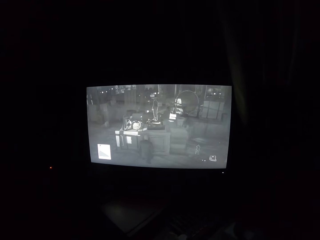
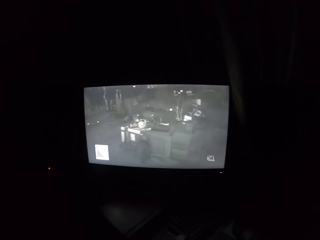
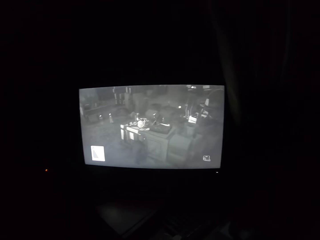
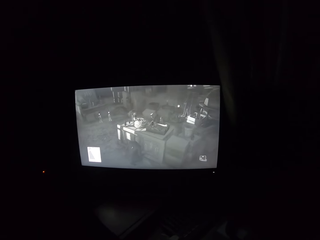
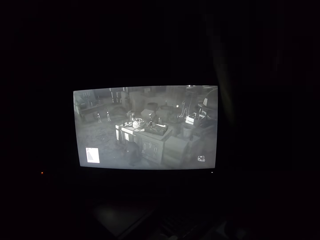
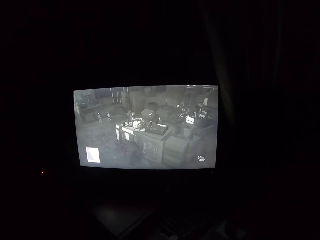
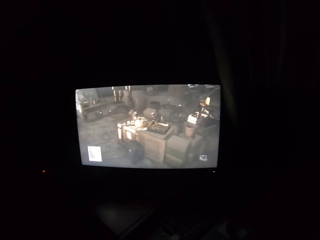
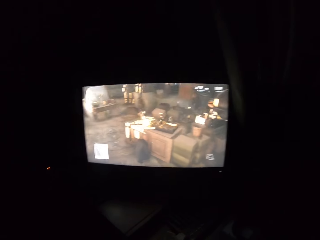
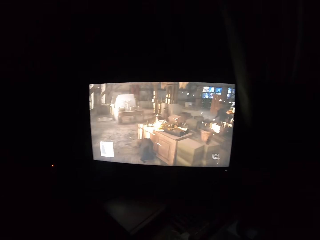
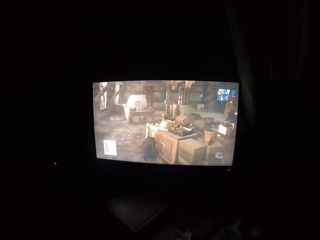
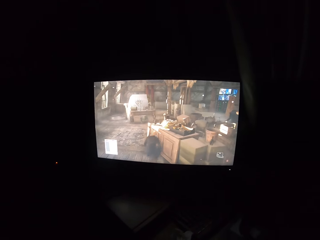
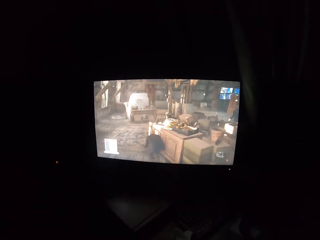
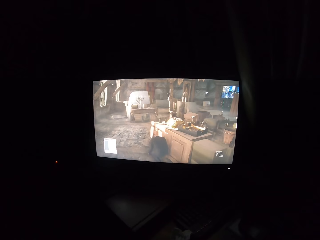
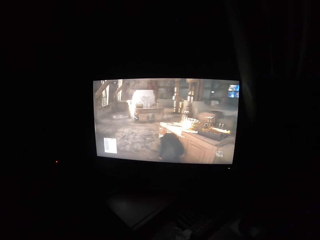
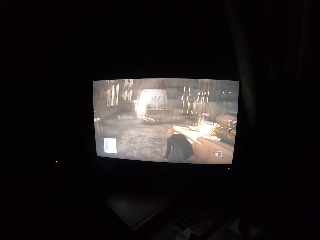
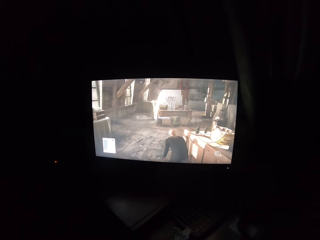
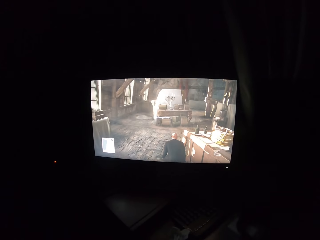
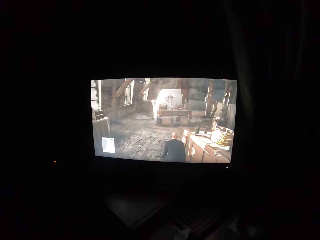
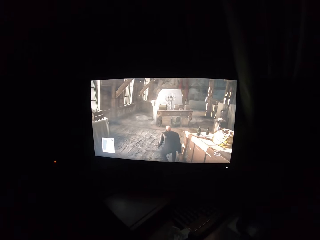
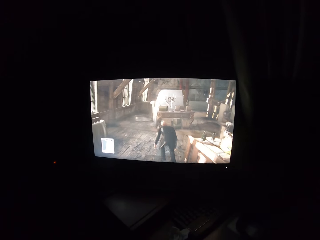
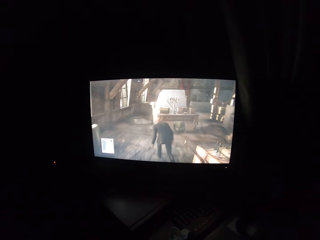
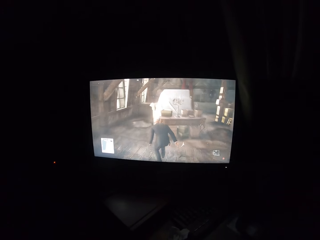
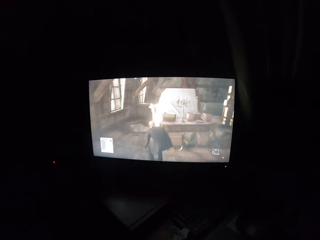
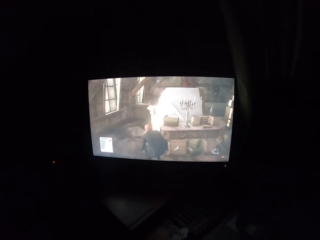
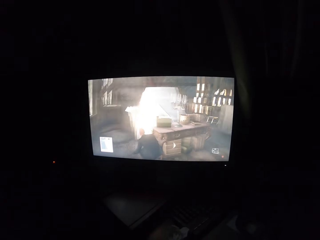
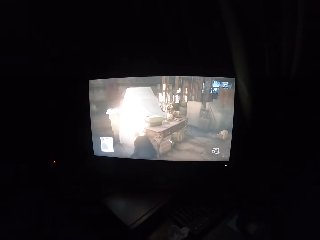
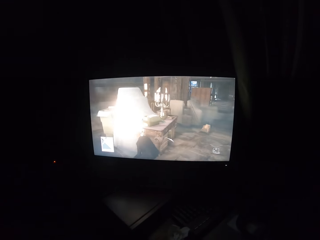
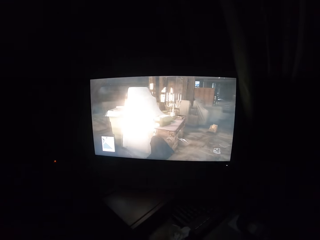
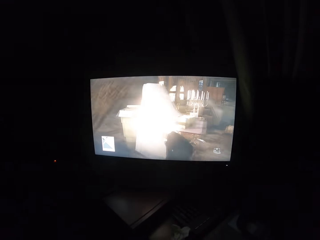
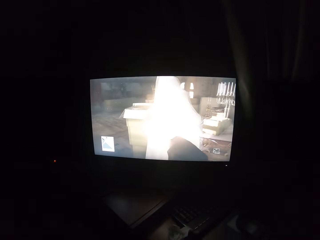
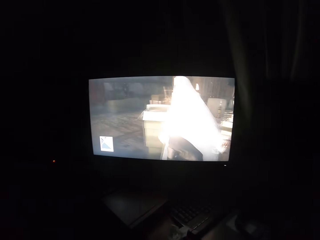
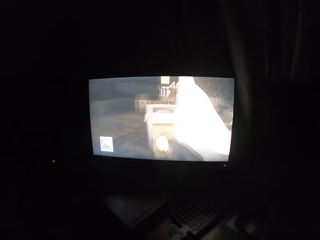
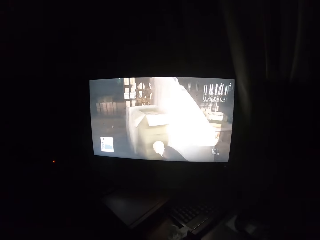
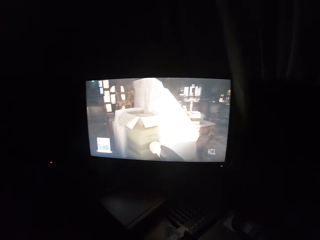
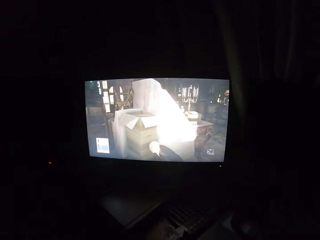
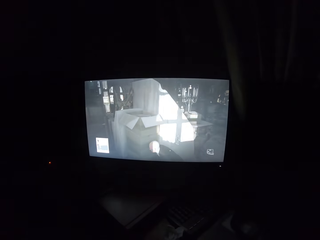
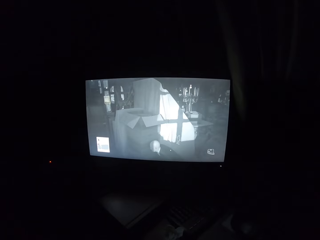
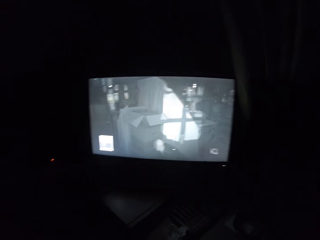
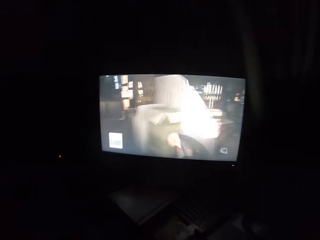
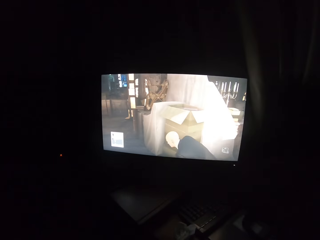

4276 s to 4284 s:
The camera wearer turns to the side and plays a video game on a screen.

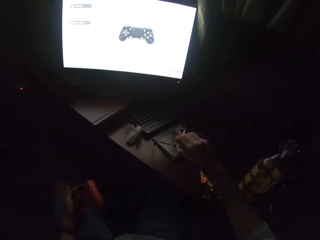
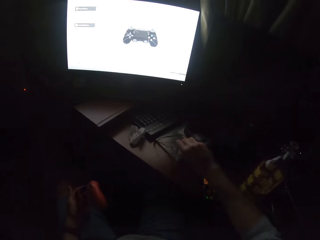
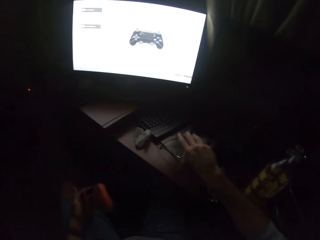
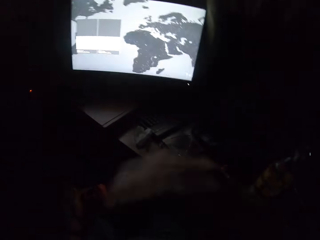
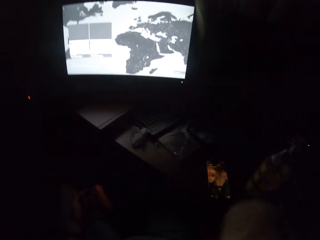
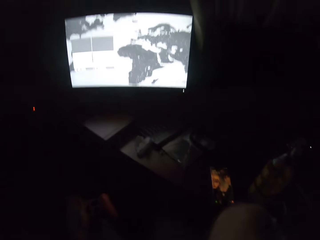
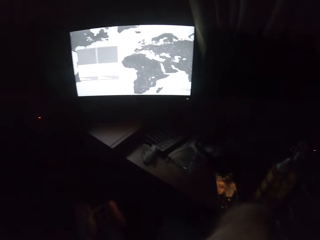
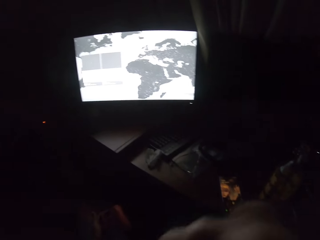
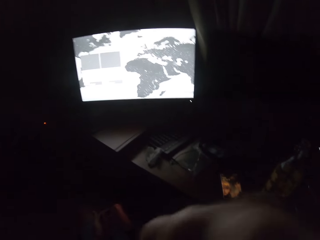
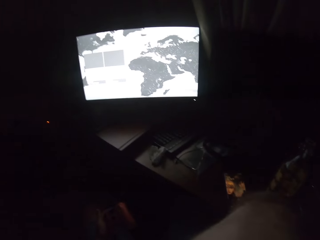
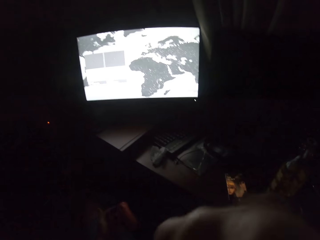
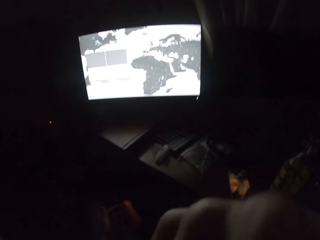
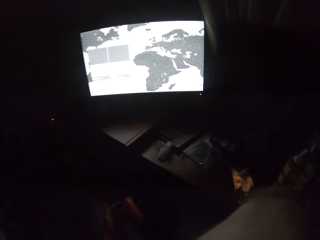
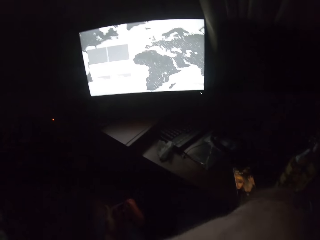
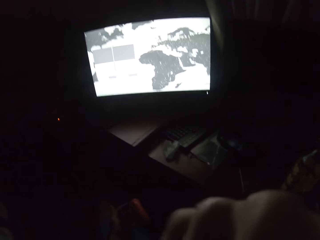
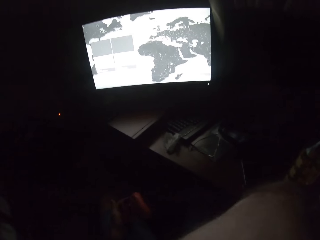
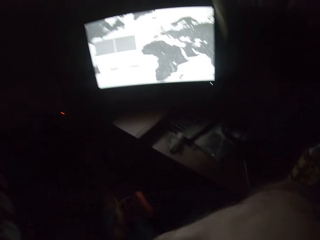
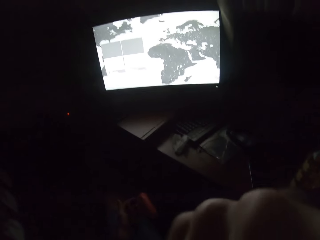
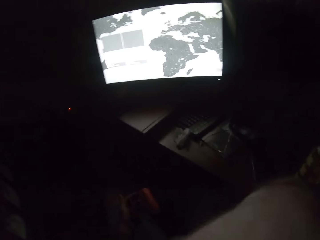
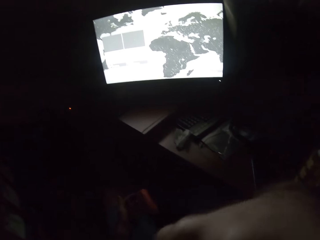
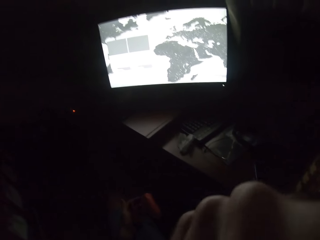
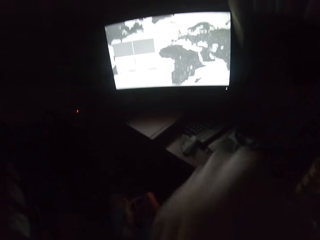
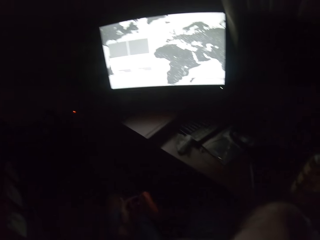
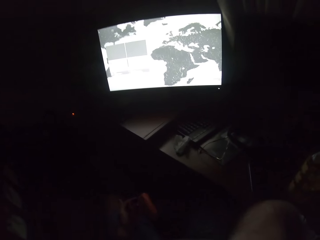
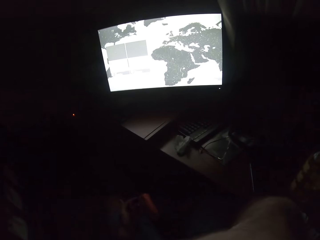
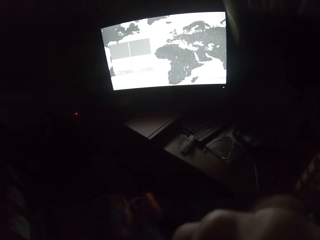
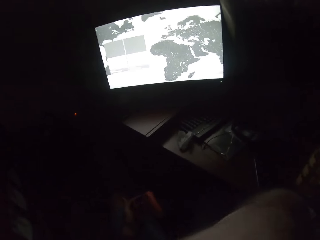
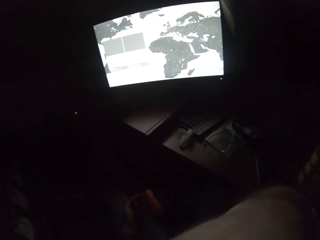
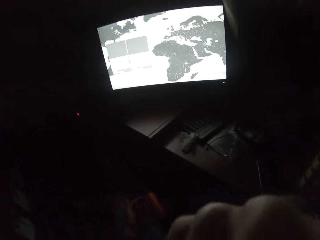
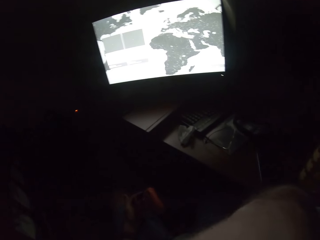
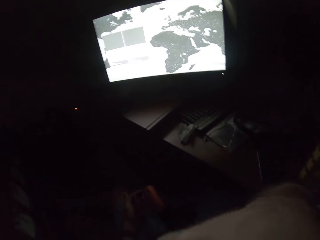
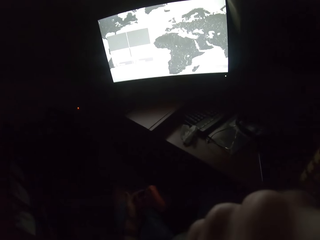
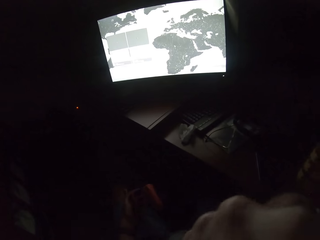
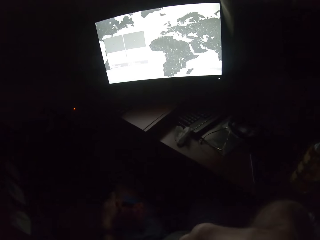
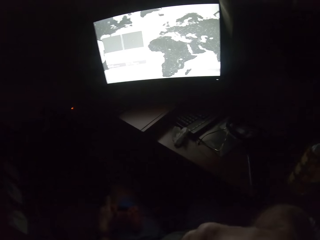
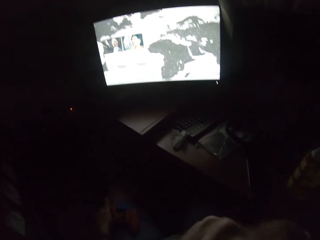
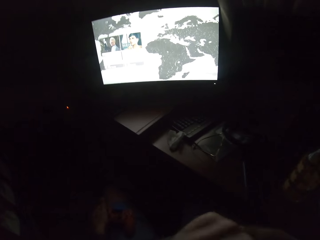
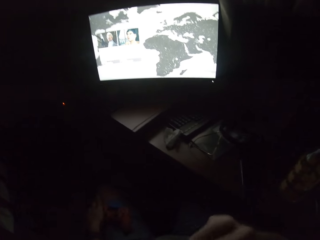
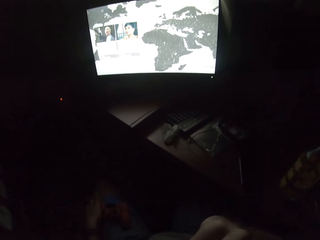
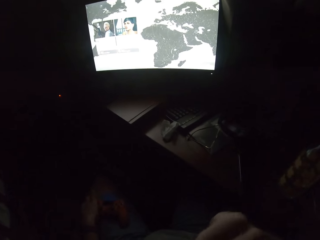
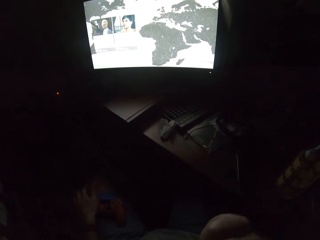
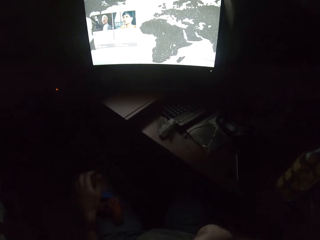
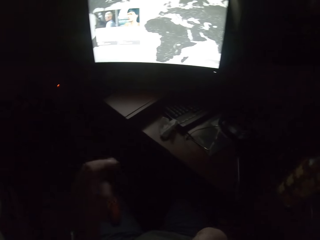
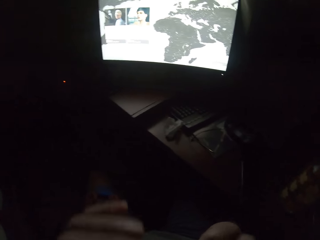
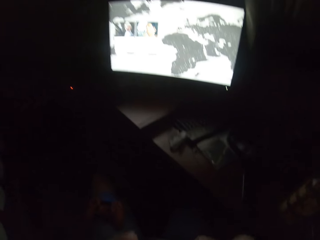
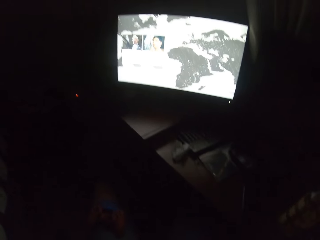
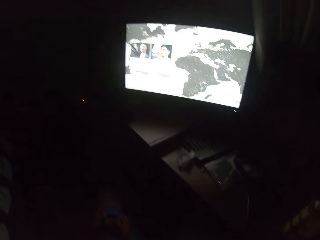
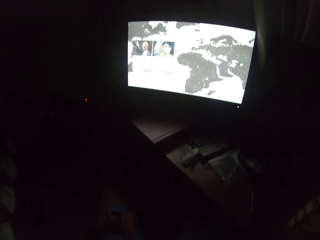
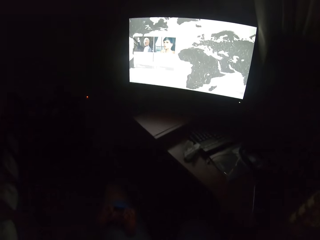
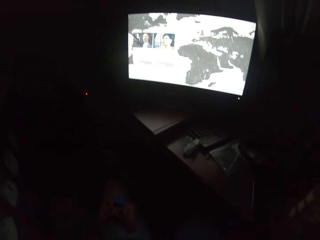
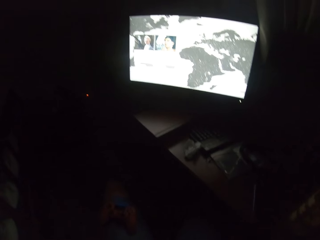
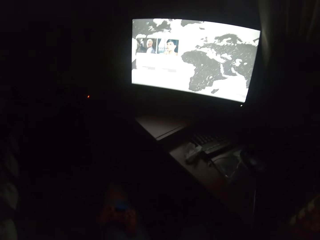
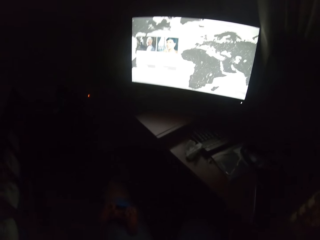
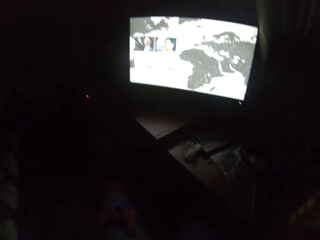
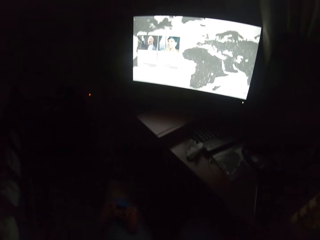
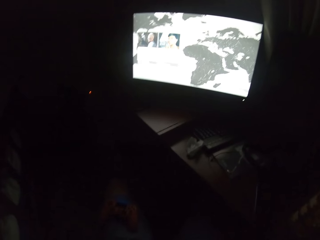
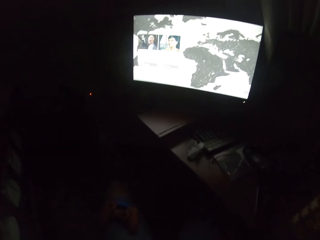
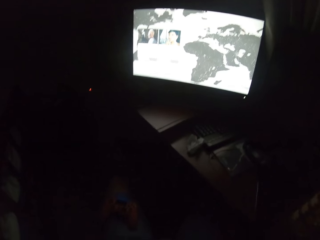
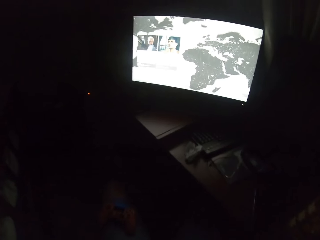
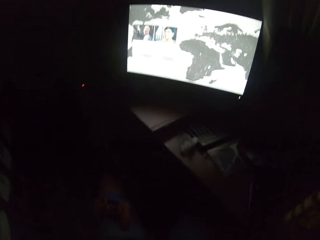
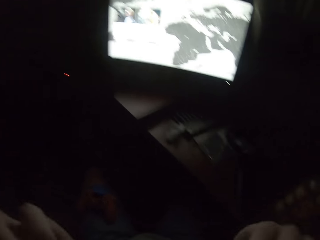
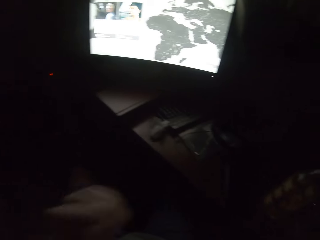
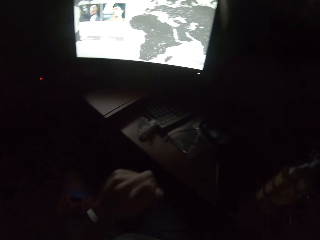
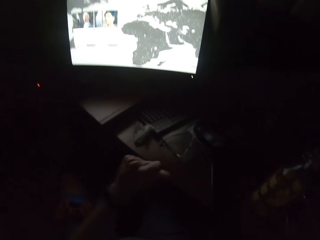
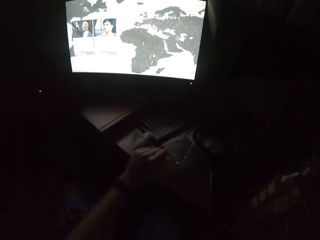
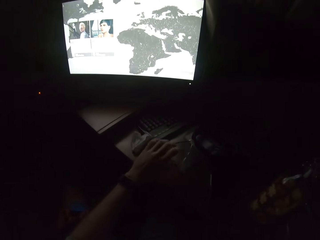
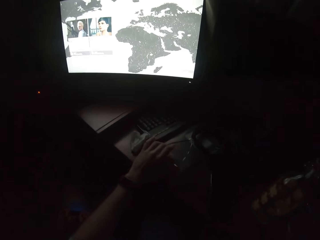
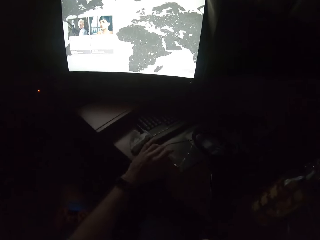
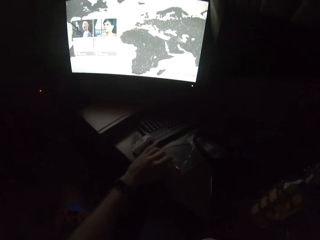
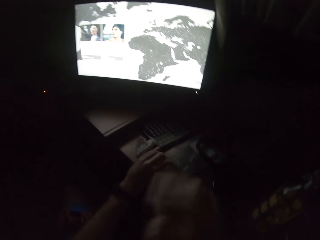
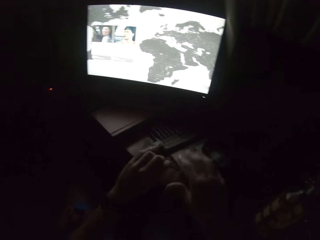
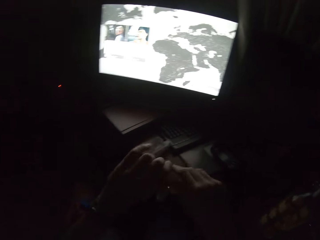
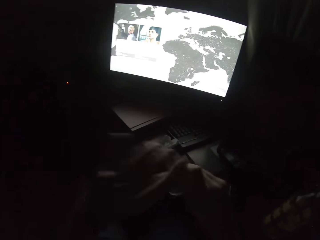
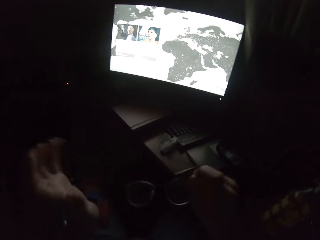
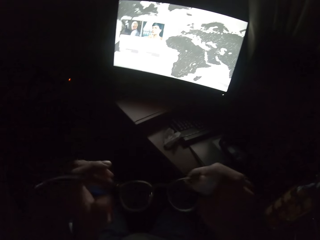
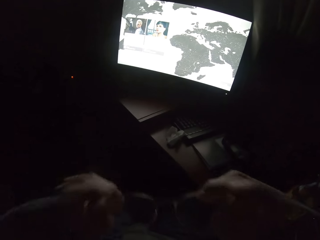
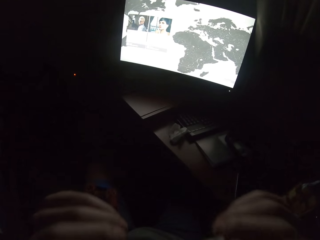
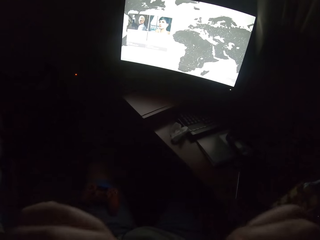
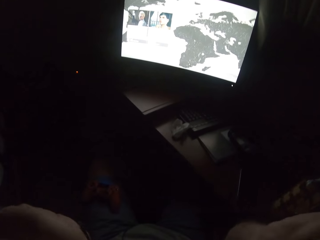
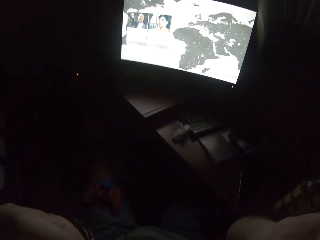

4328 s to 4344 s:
The camera wearer removes his glasses. He puts the glasses on top of a book on the table. He scratches himself and lifts up his right hand. He adjusts the camera. He lifts up his left hand. He holds the glasses. He picks up the glasses with both hands.
